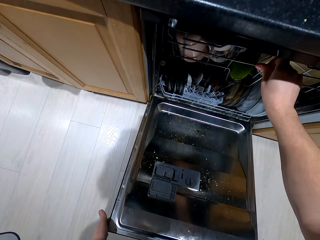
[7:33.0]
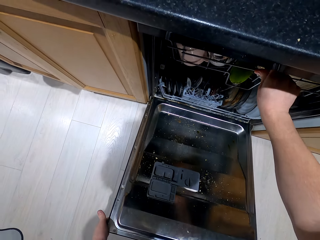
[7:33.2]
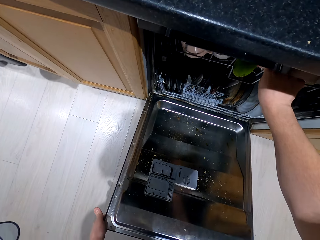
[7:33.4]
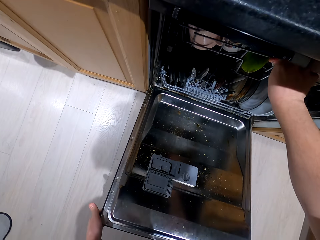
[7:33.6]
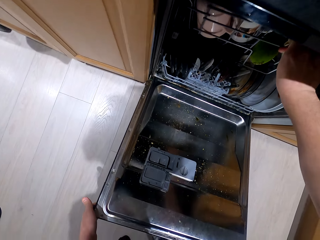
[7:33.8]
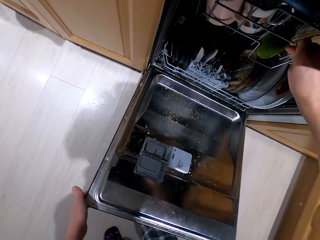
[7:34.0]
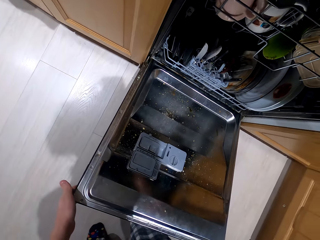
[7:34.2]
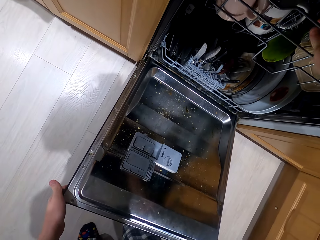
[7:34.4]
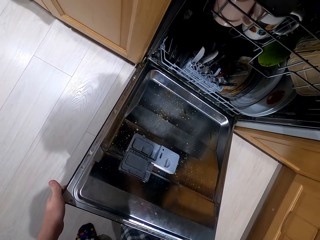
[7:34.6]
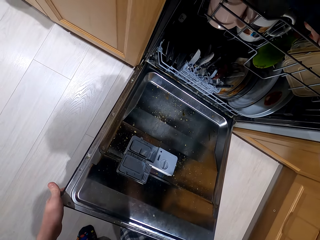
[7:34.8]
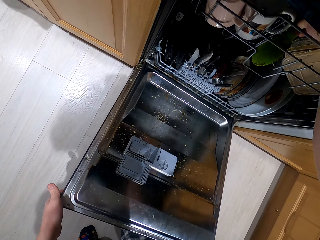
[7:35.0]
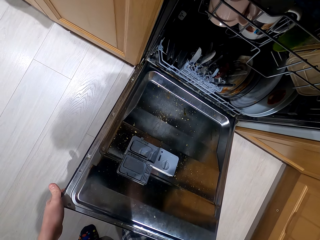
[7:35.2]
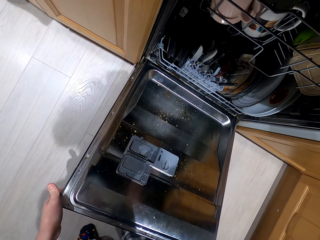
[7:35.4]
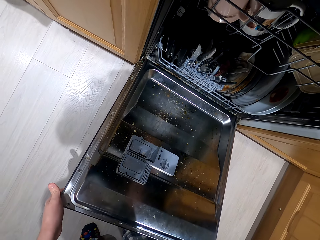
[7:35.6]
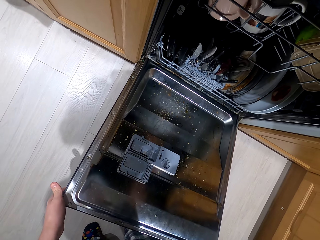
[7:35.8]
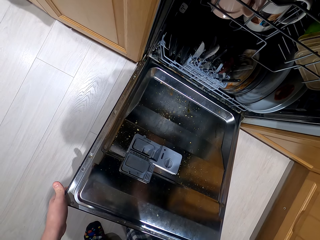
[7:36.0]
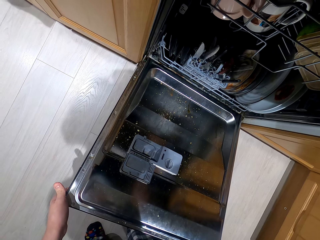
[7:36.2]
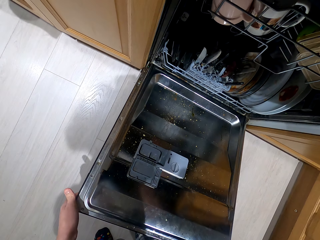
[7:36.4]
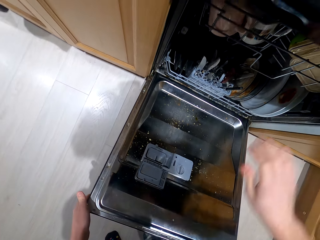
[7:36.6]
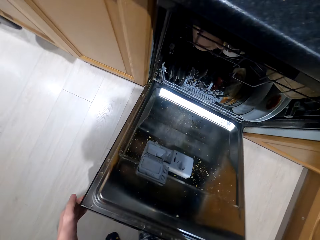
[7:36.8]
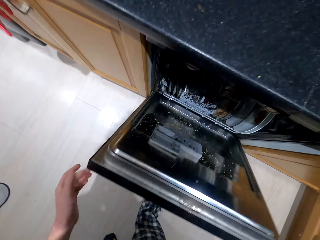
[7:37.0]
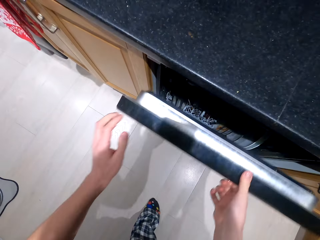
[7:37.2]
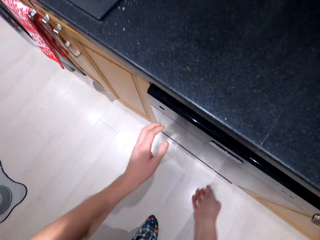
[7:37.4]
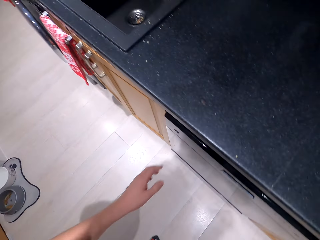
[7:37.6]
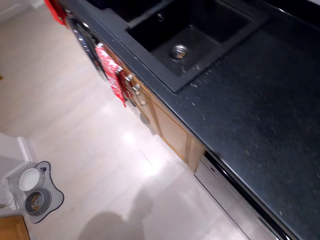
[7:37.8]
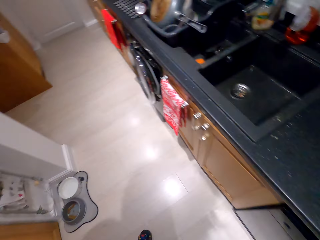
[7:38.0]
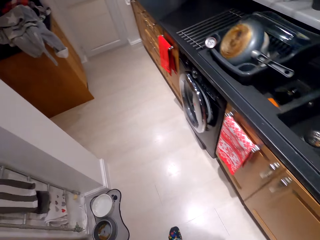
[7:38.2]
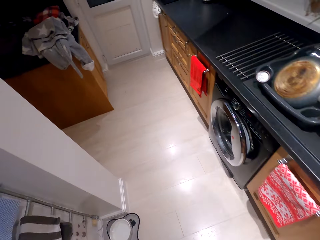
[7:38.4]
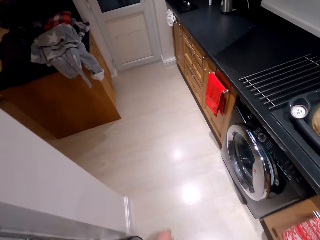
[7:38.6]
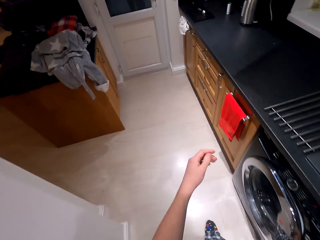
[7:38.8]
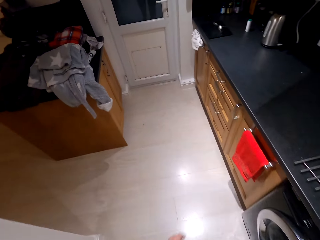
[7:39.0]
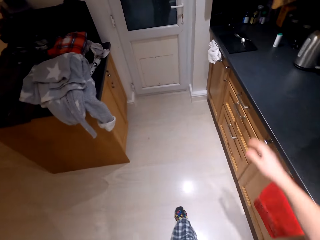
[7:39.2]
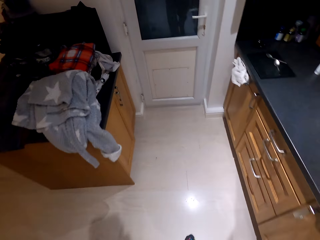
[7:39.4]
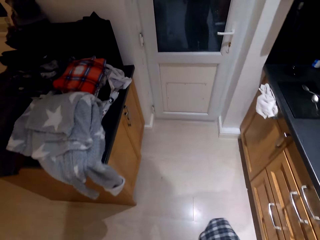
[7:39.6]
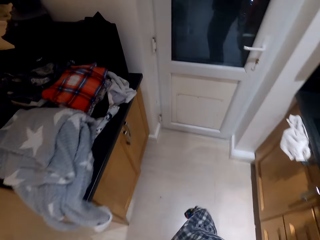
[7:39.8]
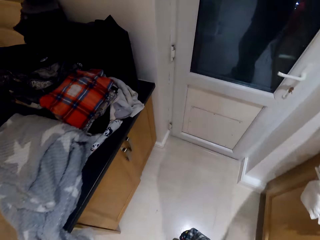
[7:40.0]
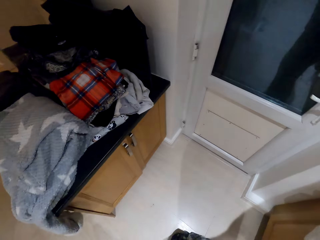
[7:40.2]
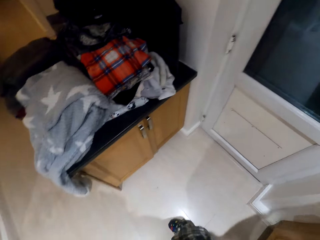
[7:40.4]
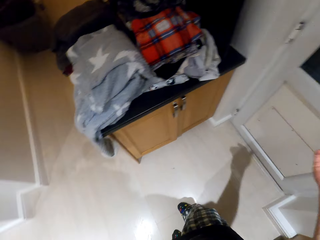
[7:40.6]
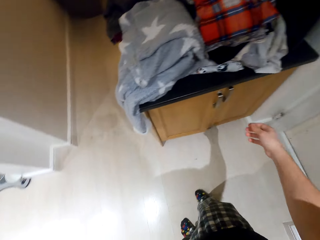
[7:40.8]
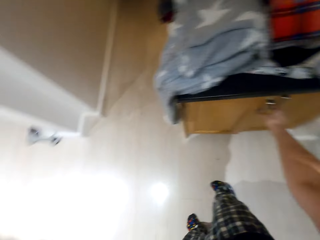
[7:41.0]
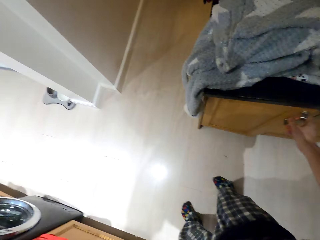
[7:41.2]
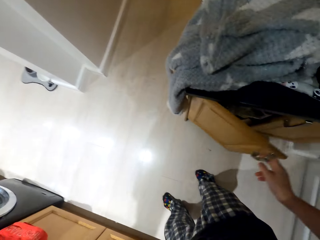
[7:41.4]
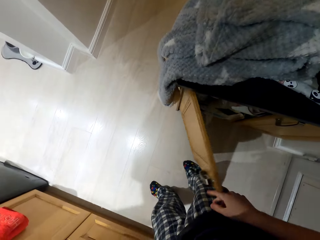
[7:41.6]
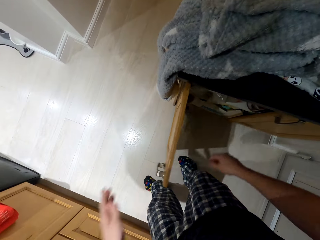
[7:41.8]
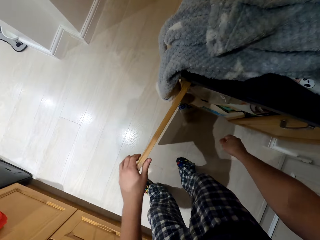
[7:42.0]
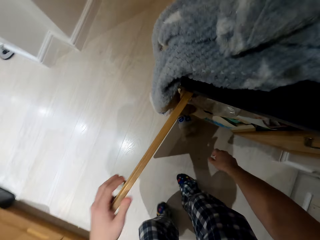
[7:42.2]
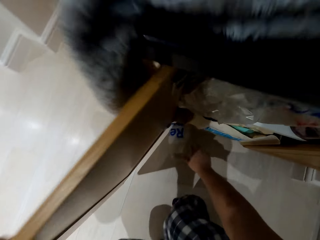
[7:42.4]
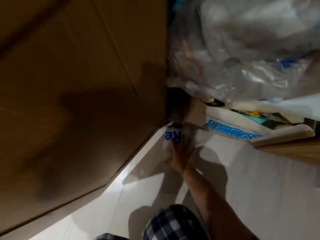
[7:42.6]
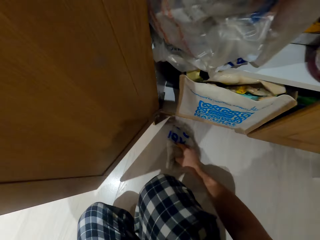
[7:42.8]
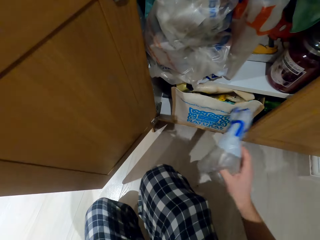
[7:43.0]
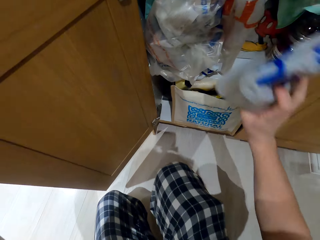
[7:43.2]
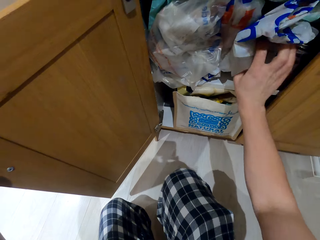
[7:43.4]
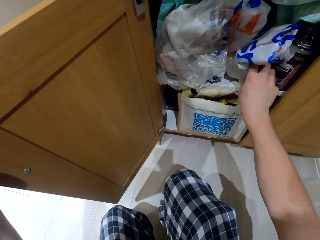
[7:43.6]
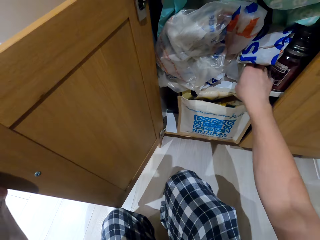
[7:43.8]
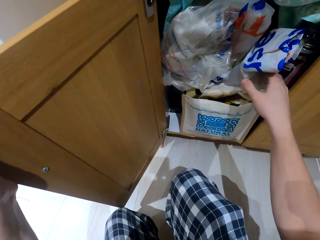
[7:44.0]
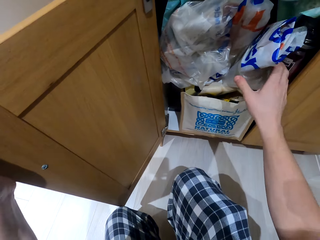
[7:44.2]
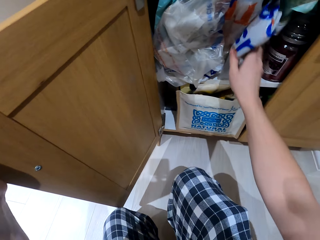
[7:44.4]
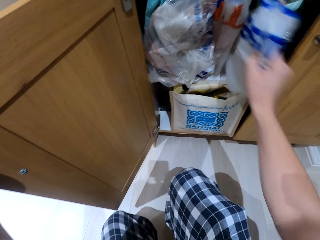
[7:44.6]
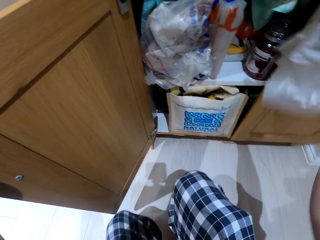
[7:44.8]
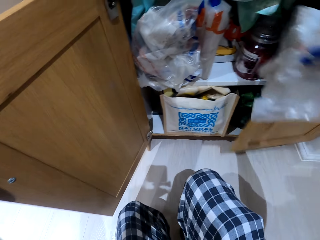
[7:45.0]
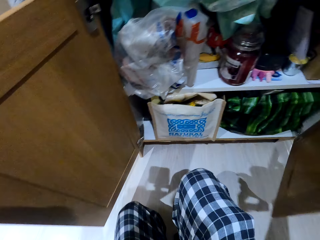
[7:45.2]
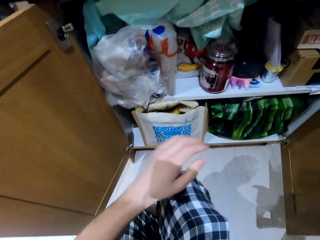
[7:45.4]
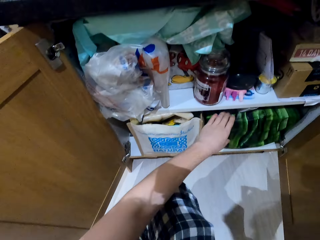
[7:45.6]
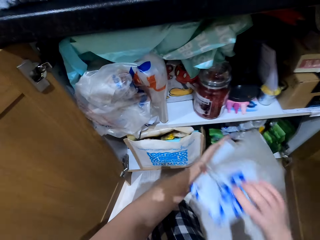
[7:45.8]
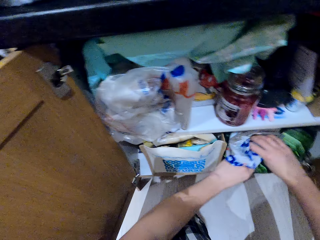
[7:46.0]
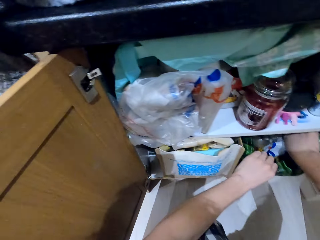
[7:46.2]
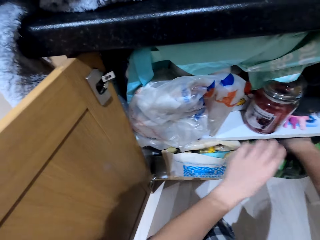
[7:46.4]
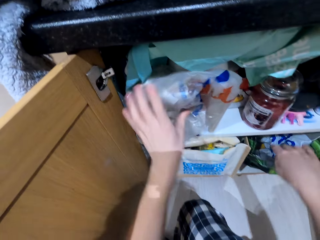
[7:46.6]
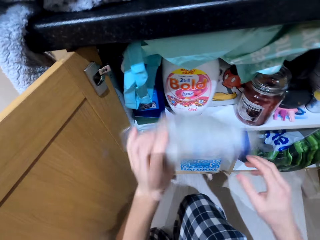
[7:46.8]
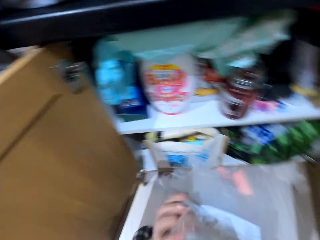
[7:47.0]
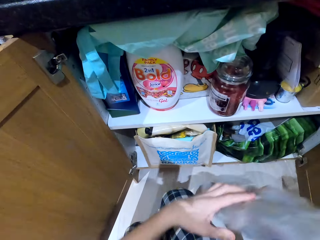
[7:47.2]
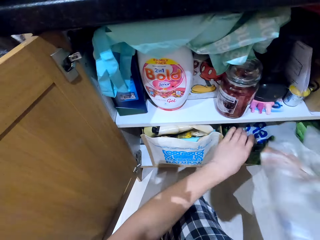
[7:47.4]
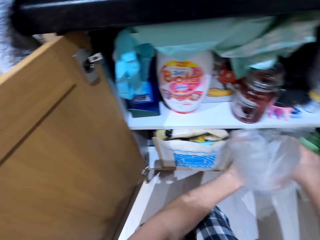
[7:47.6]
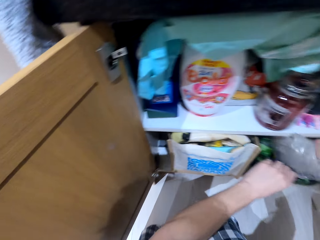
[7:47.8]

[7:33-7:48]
The camera wearer closes the drawer. They walk around. They open the cupboard. They pick the piece of paper from the ground. They put the piece of paper to the cupboard.

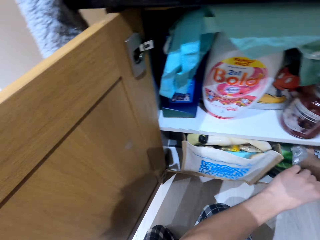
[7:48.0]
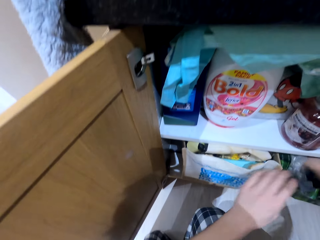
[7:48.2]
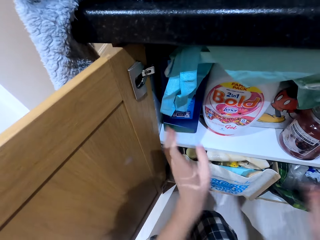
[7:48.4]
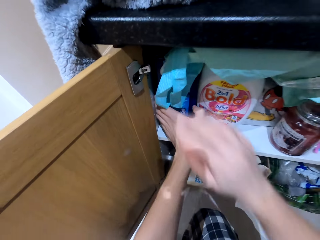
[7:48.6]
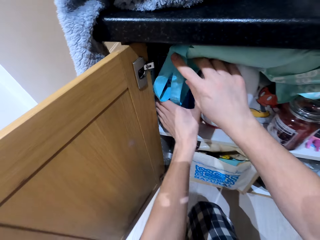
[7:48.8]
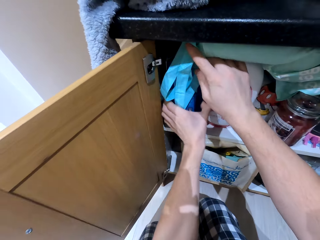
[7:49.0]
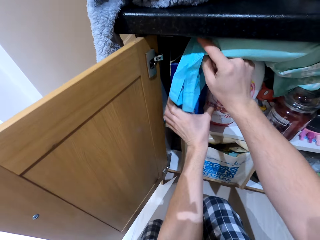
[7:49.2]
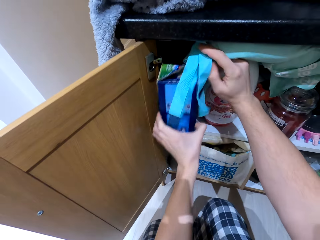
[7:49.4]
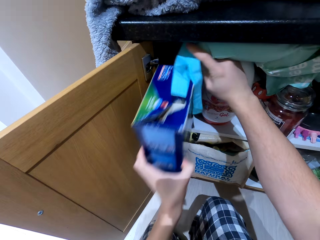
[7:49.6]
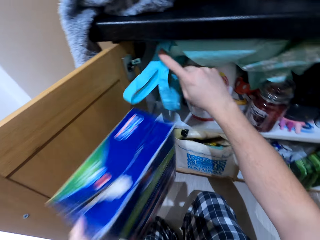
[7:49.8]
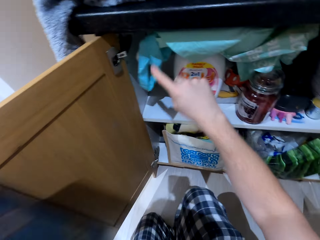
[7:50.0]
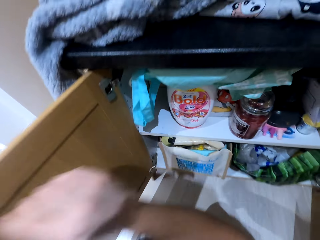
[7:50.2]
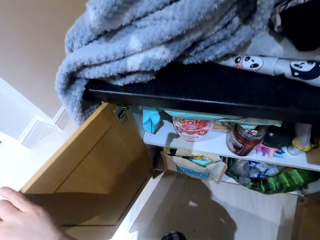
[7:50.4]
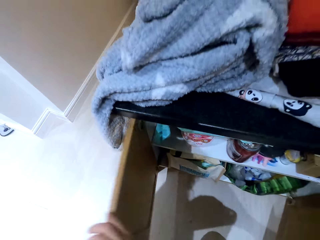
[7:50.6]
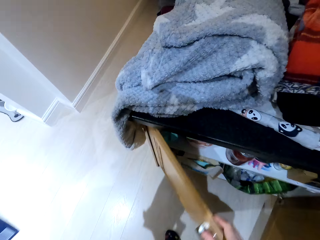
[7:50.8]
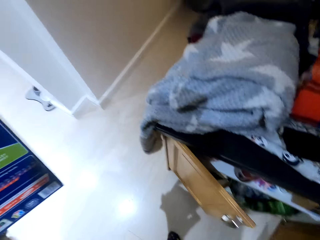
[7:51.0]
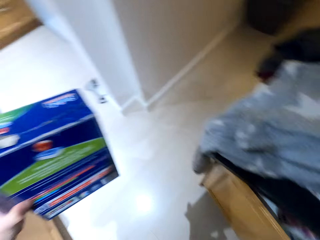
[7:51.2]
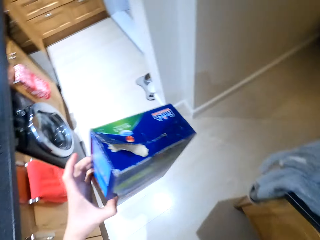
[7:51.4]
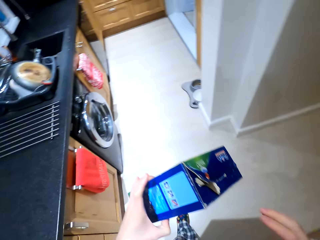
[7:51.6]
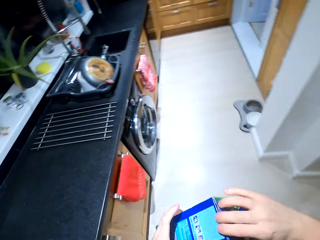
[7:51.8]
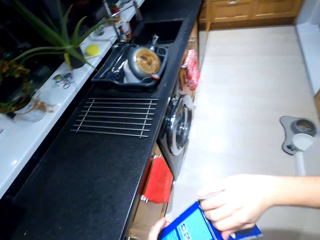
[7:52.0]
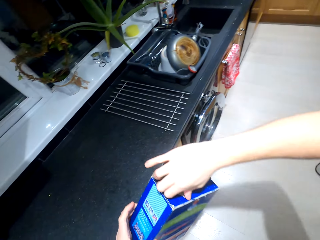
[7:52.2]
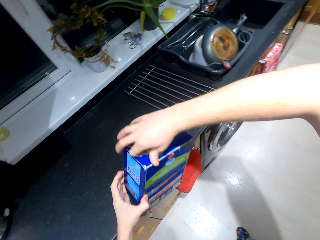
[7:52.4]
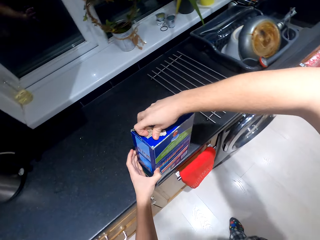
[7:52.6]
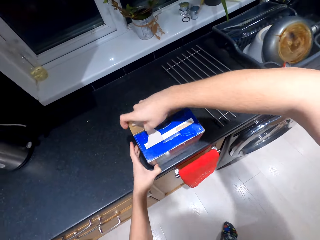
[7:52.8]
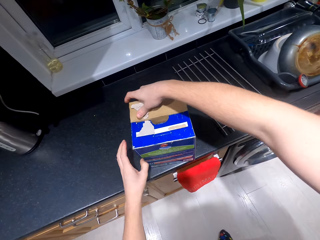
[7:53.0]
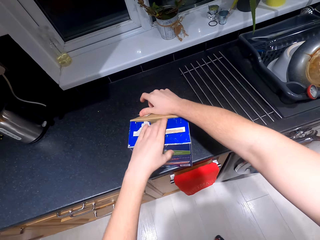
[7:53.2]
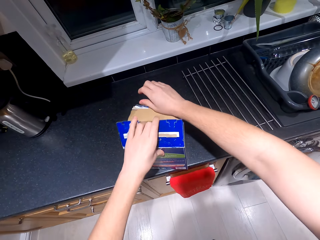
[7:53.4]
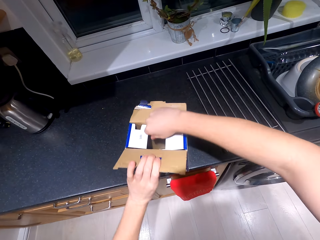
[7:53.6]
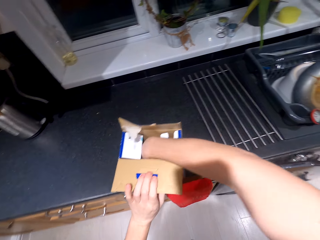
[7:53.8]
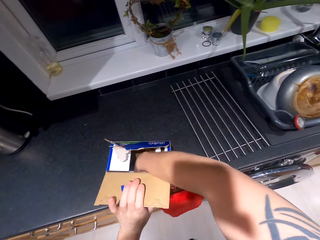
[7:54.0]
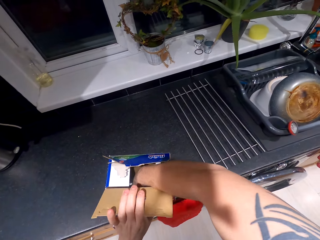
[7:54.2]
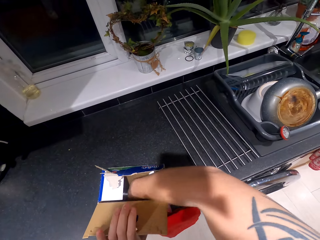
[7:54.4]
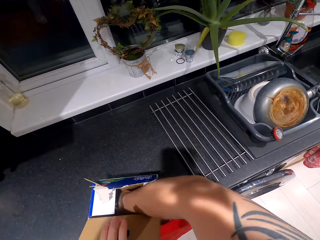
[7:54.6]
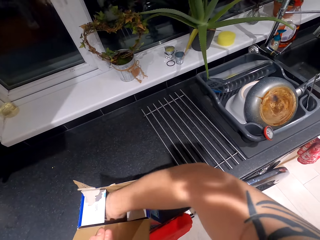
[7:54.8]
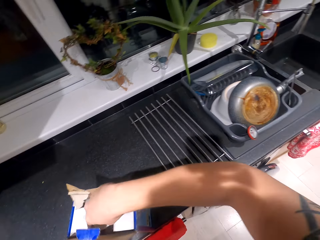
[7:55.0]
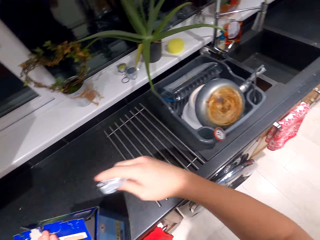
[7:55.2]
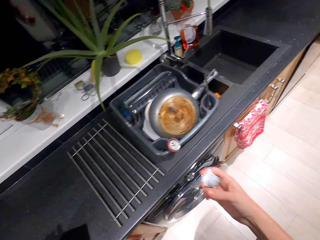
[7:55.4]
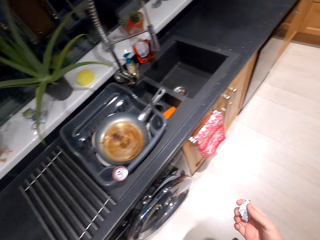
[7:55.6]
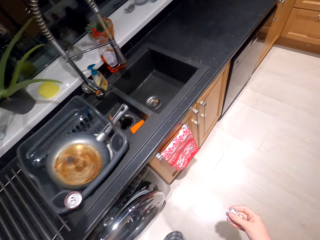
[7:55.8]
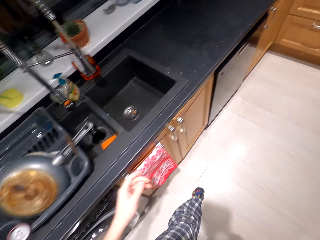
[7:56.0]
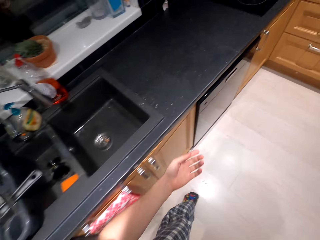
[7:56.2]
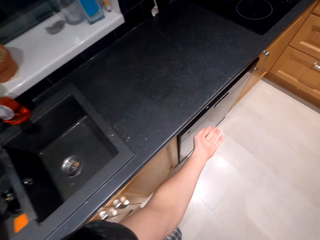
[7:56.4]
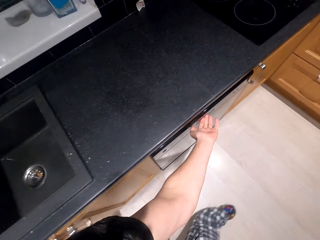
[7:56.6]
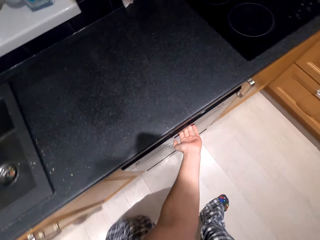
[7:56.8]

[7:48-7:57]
The camera wearer picks the box. They close the cupboard. They open the box. They pick something from the box.
